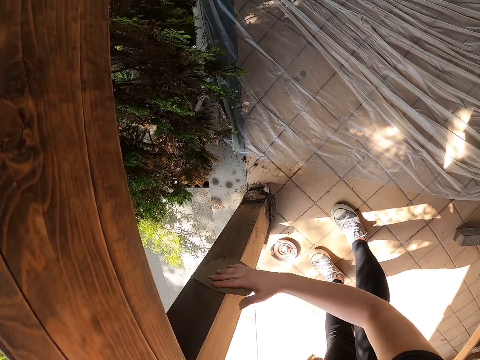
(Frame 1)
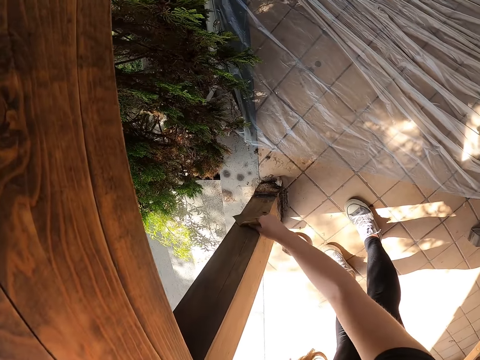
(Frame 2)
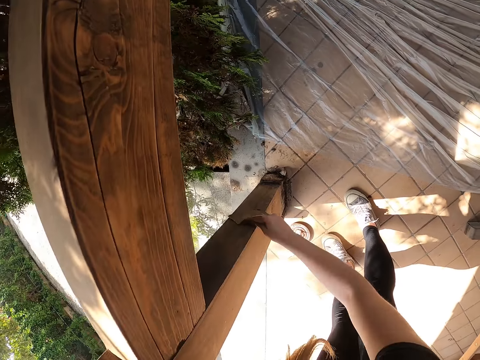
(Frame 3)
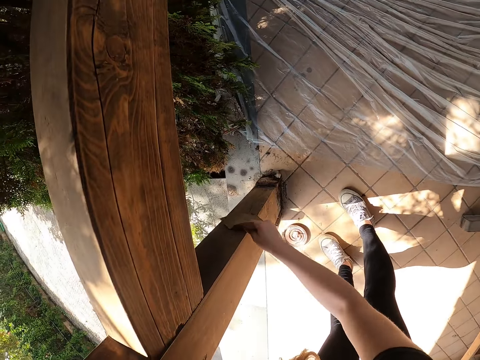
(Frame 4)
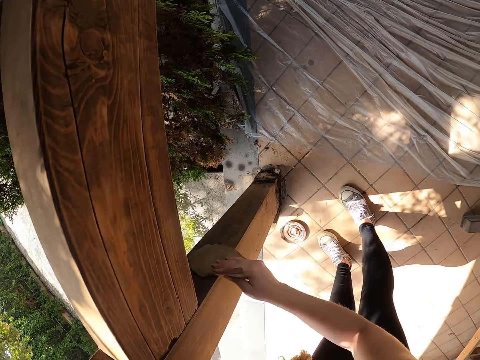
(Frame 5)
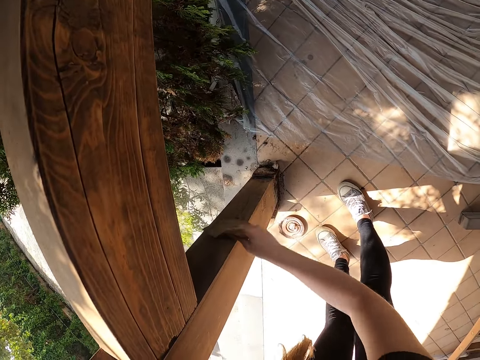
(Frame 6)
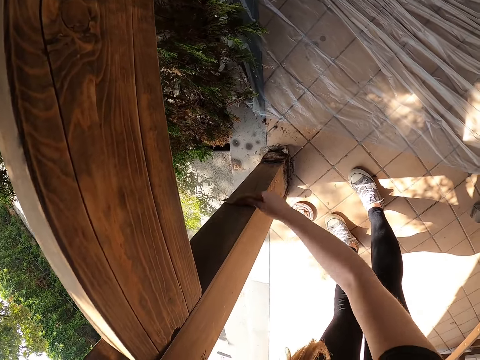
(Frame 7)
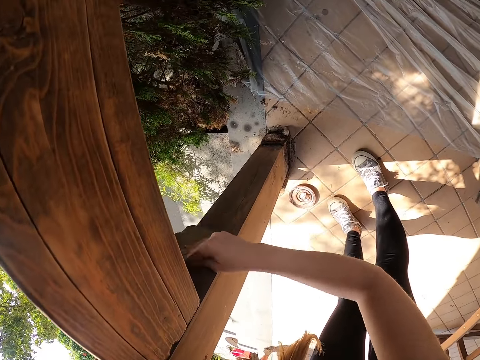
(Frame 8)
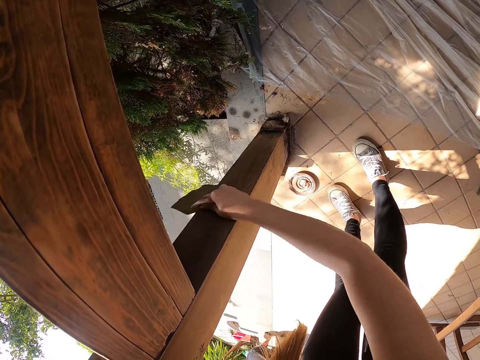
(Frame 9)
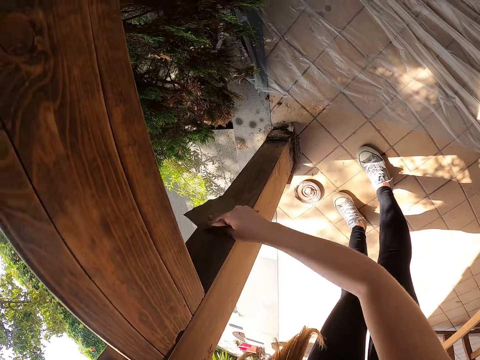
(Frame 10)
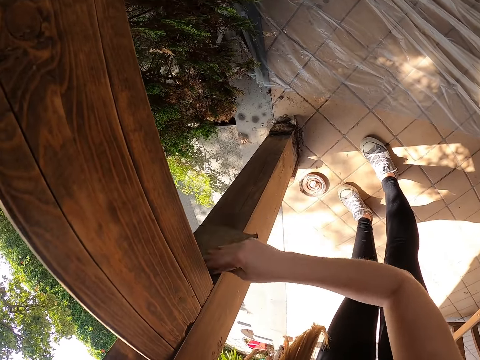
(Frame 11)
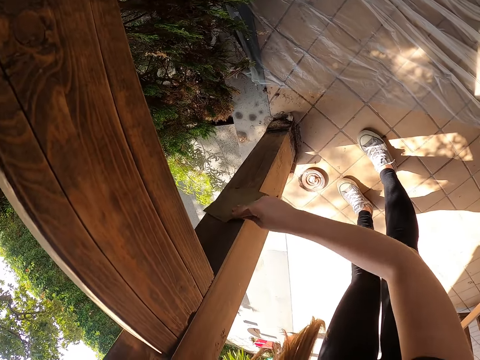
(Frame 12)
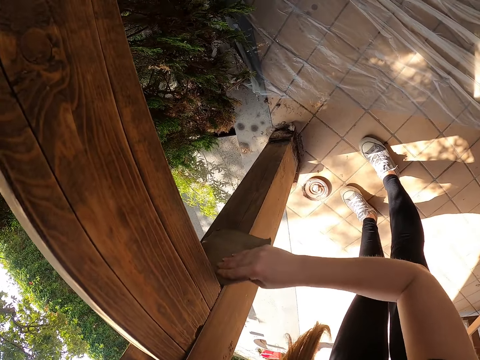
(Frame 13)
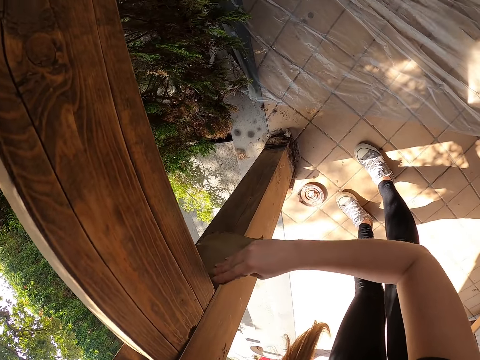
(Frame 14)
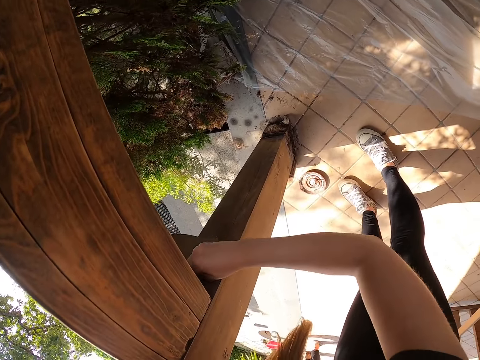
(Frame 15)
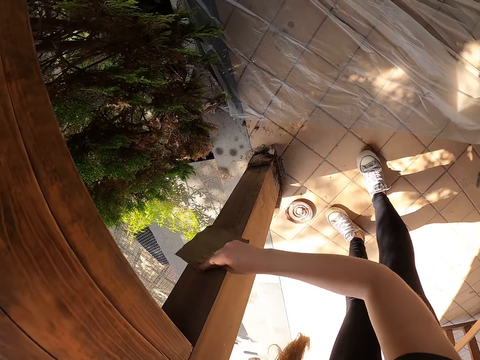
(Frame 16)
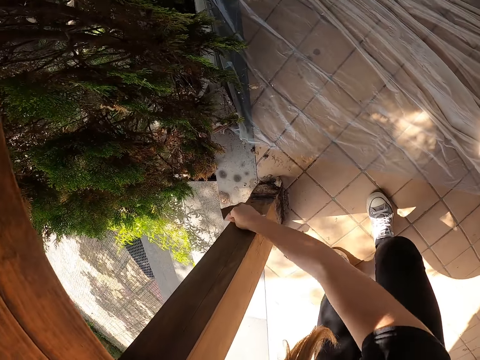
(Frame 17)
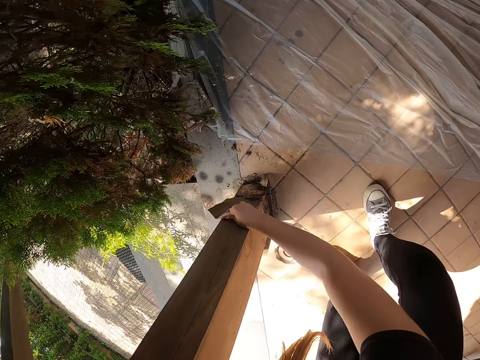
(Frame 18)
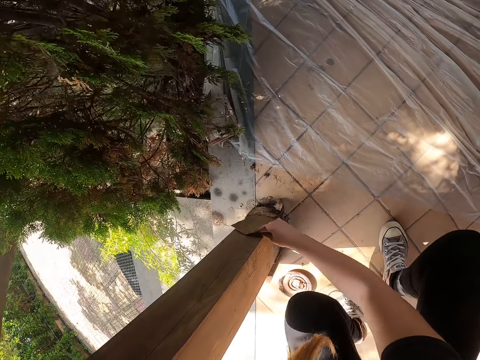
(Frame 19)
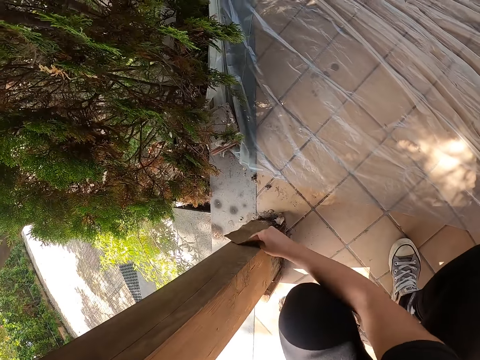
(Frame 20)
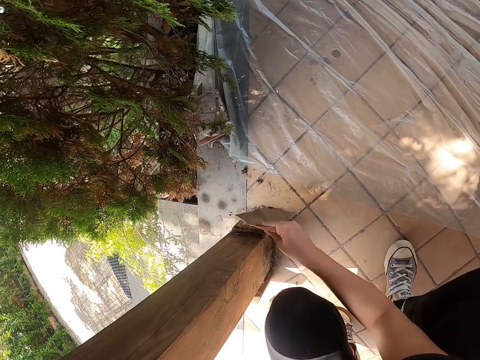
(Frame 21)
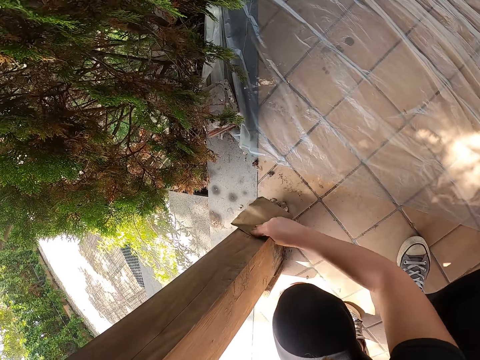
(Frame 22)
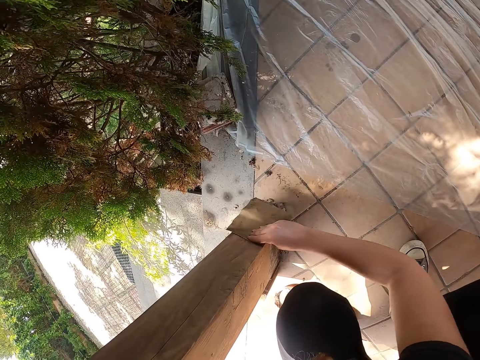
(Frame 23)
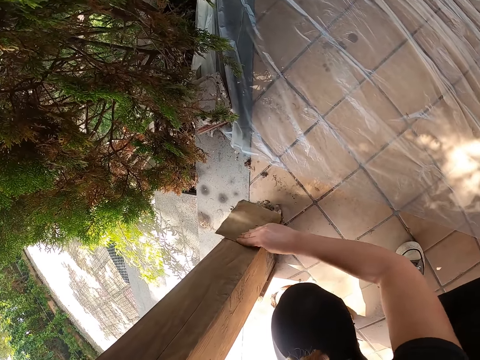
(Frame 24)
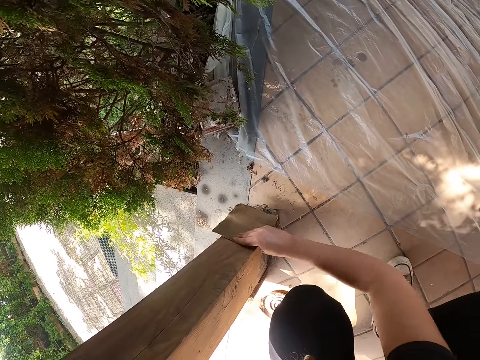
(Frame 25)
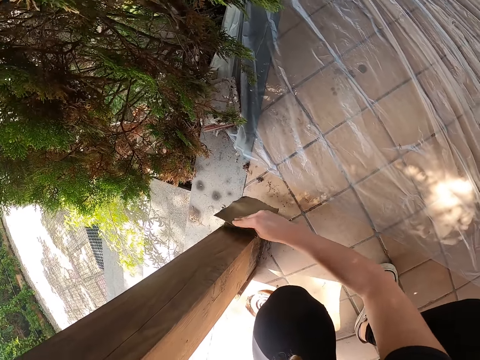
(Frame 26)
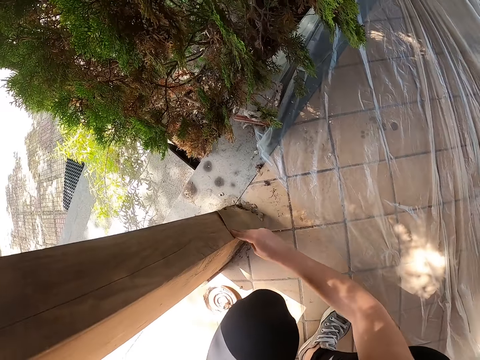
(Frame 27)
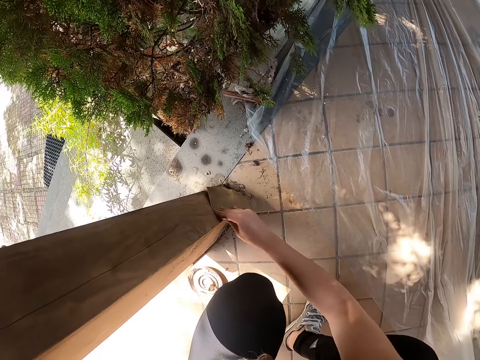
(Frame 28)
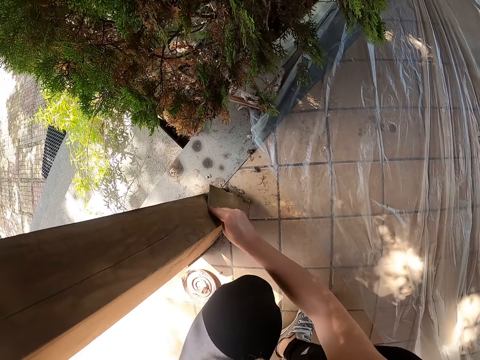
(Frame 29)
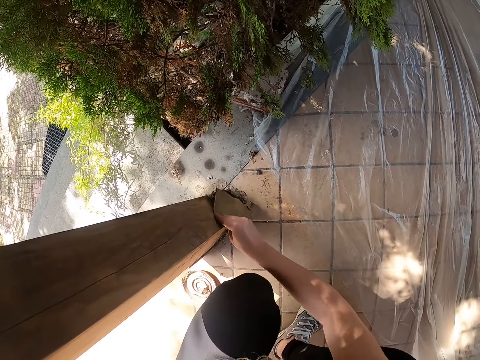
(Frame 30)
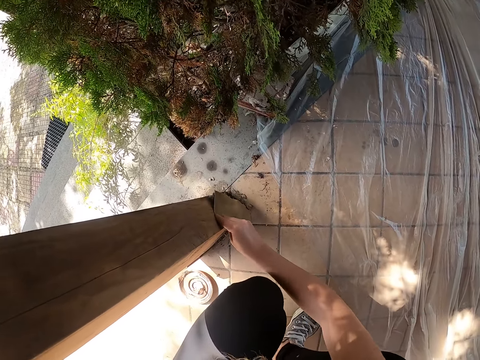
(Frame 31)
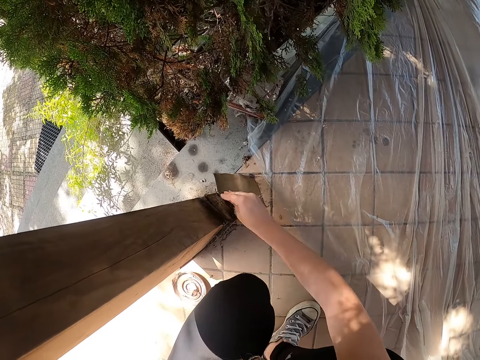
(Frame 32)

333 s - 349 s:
The camera wearer continues cleaning the wooden member with sandpaper. They squat down. They continue cleaning the wooden member with sandpaper.

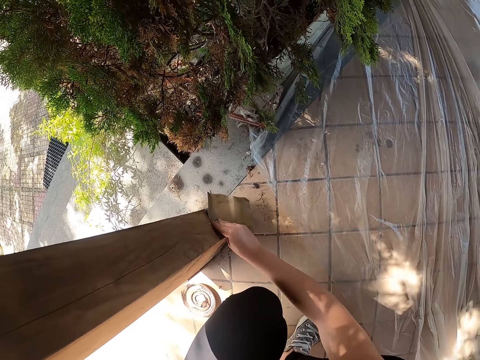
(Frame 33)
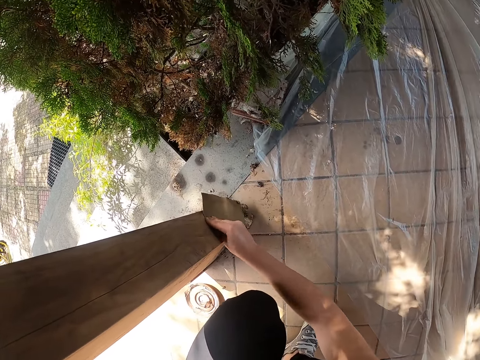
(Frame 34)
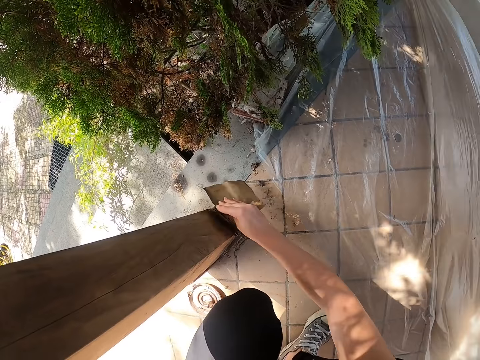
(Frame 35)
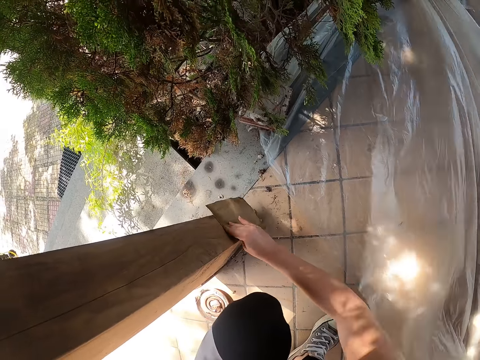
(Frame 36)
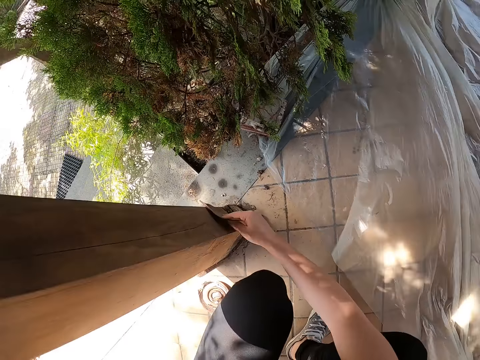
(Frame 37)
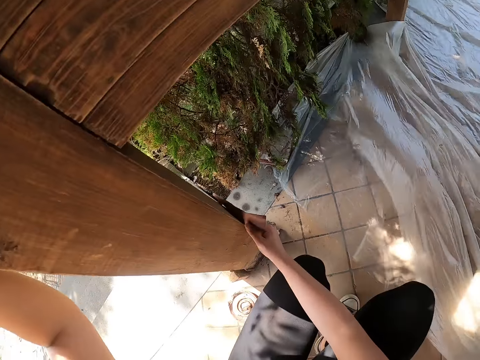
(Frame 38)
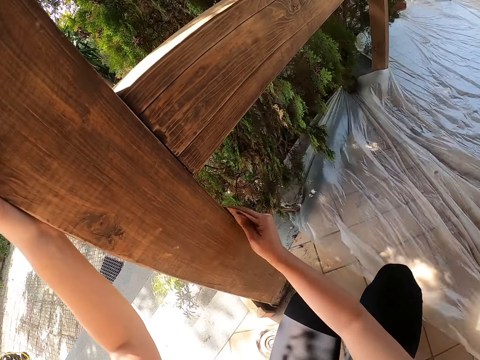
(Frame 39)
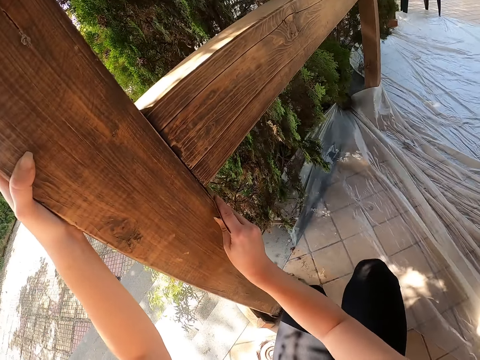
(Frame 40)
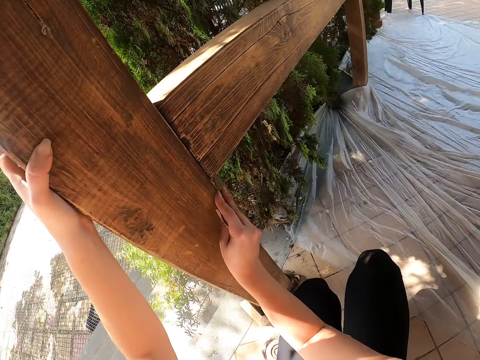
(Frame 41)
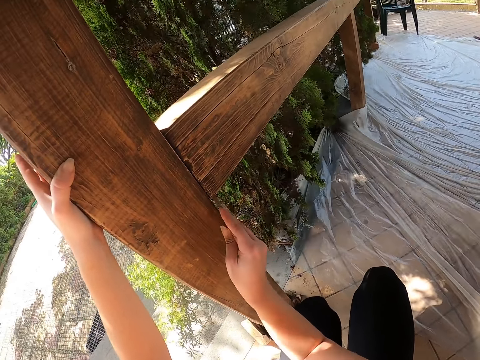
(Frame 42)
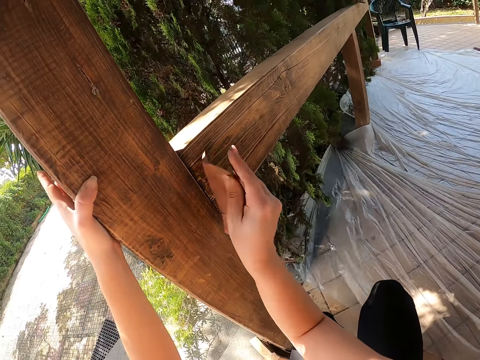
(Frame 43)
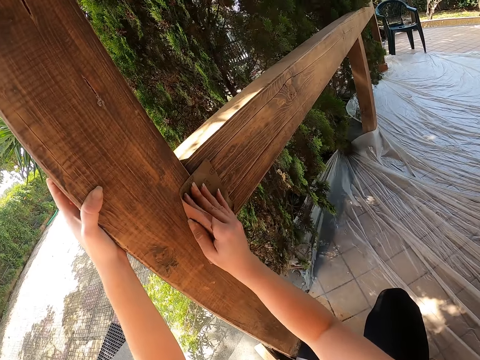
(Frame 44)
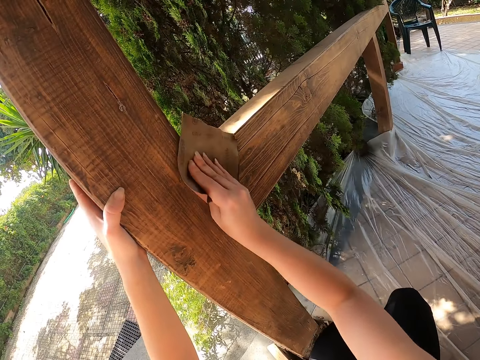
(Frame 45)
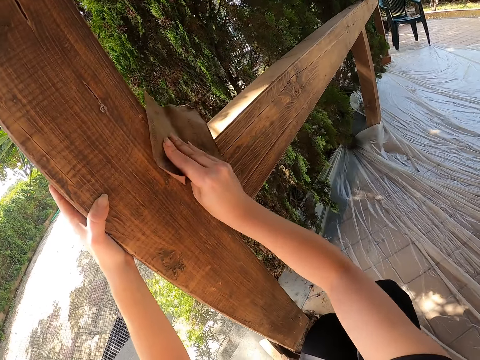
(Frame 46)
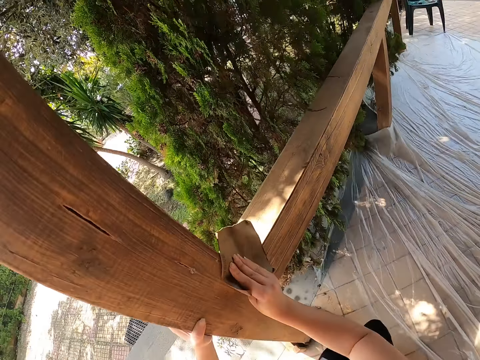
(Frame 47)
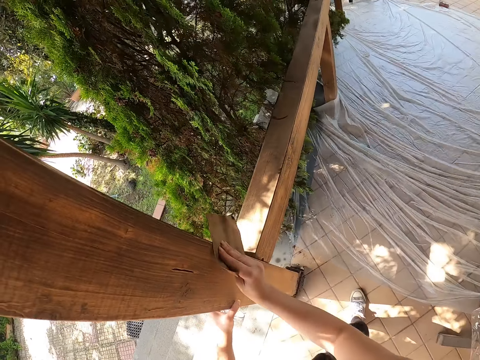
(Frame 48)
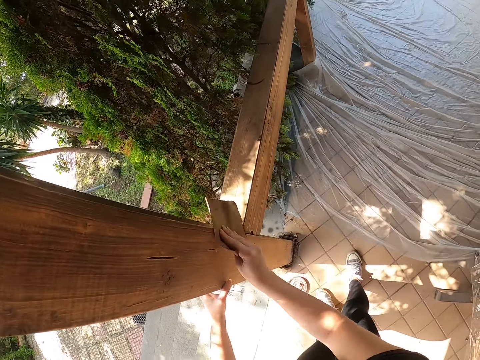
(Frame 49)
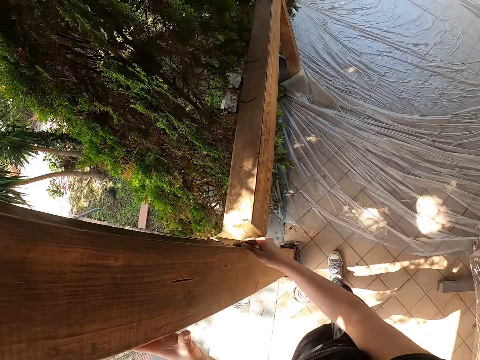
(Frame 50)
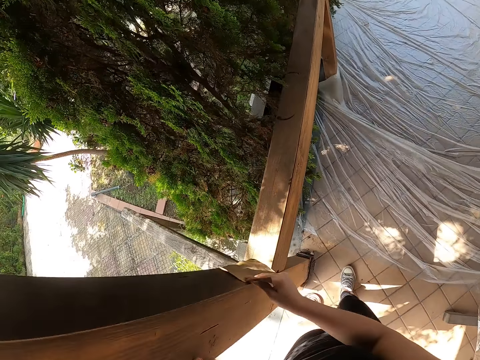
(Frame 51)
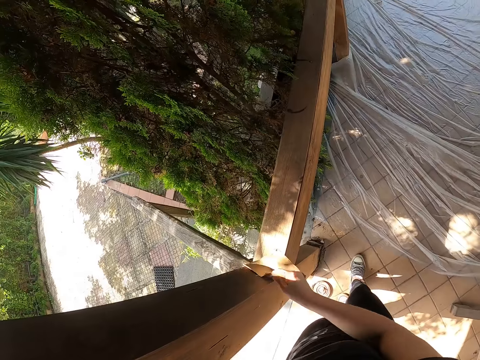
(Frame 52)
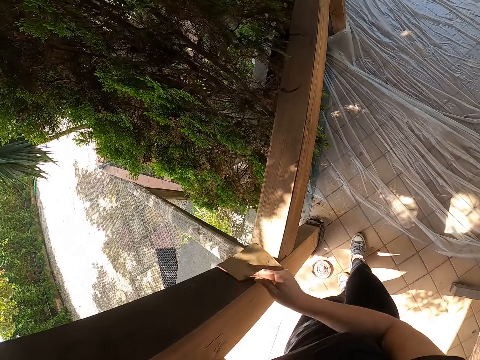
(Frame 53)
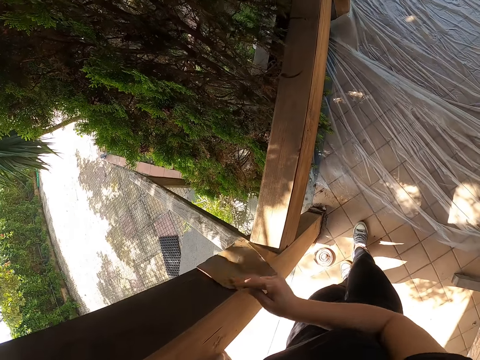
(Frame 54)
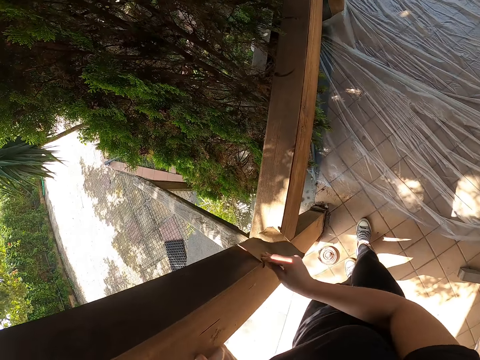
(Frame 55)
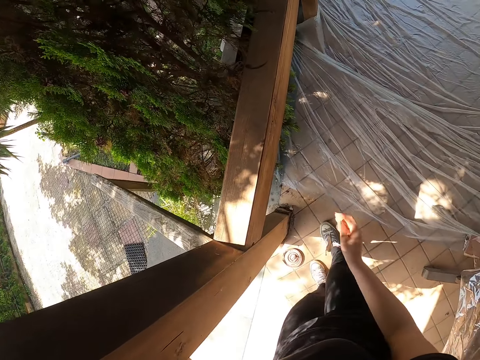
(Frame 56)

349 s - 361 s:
The camera wearer stands to her feet. She continues cleaning the wooden member with sandpaper. She stands beside the wood.
